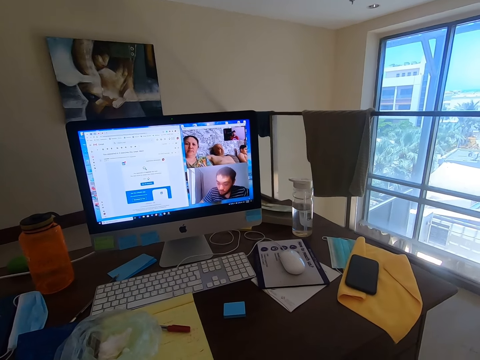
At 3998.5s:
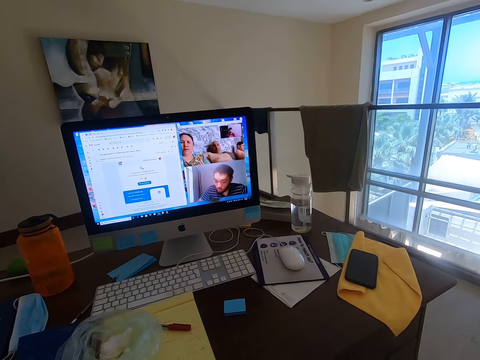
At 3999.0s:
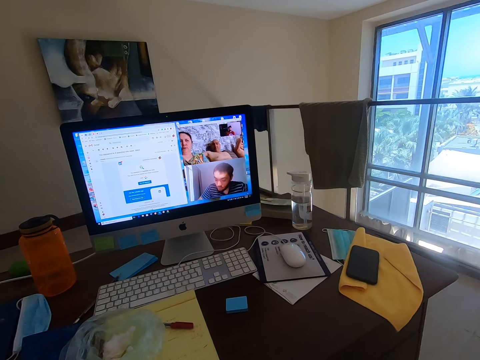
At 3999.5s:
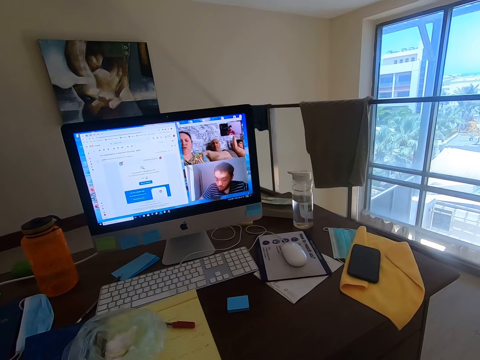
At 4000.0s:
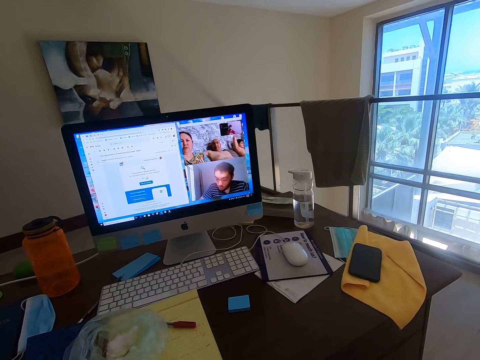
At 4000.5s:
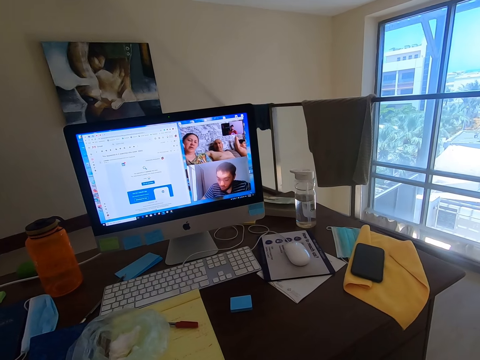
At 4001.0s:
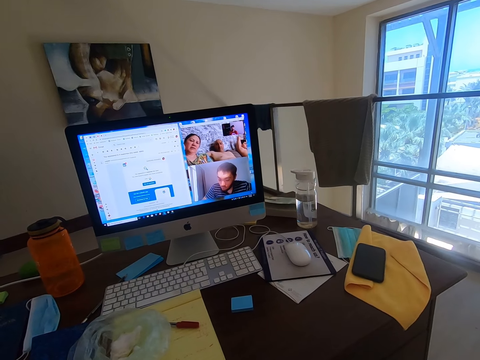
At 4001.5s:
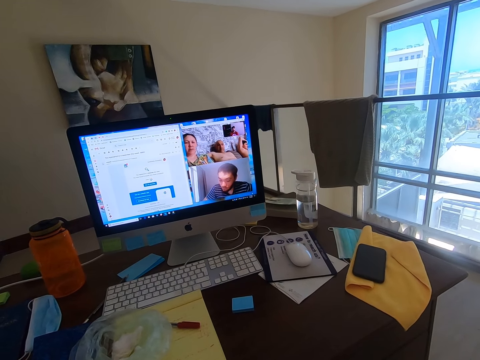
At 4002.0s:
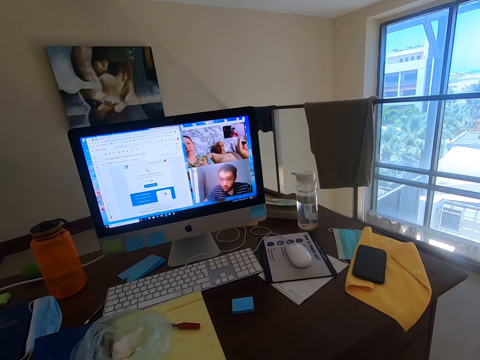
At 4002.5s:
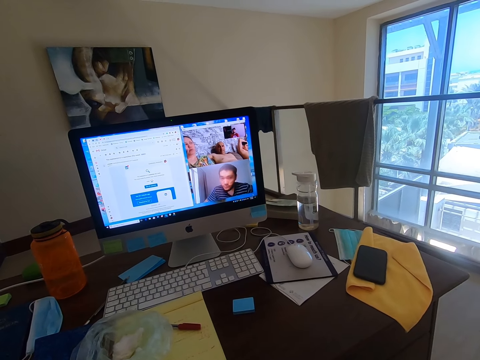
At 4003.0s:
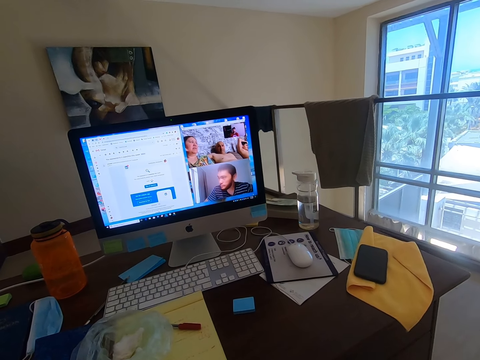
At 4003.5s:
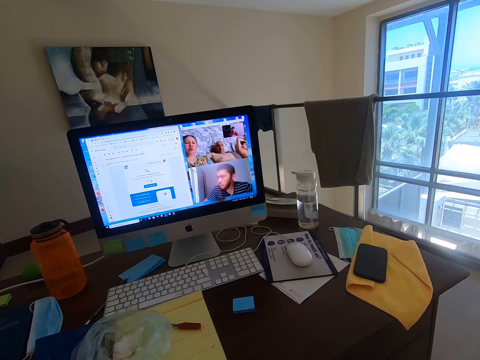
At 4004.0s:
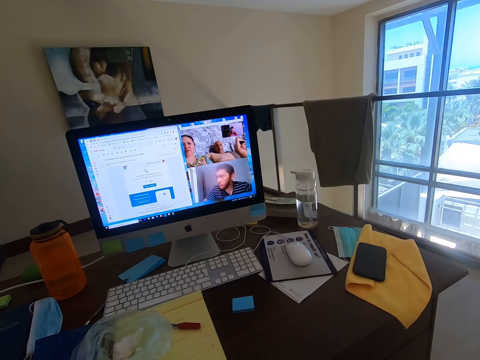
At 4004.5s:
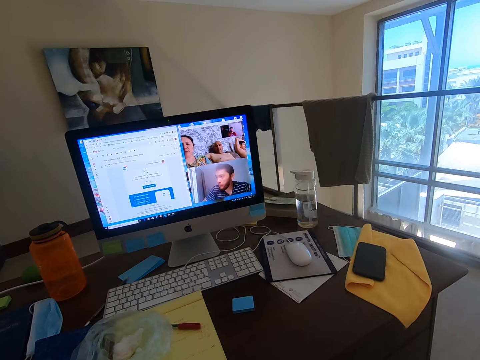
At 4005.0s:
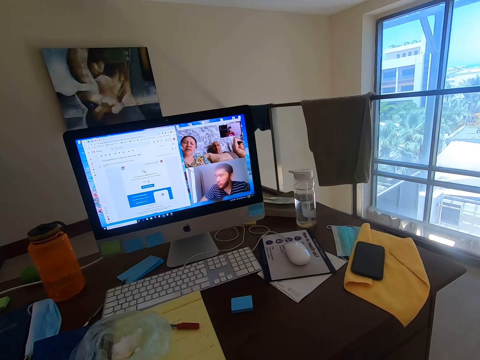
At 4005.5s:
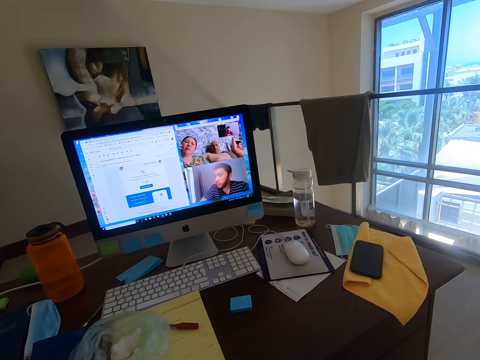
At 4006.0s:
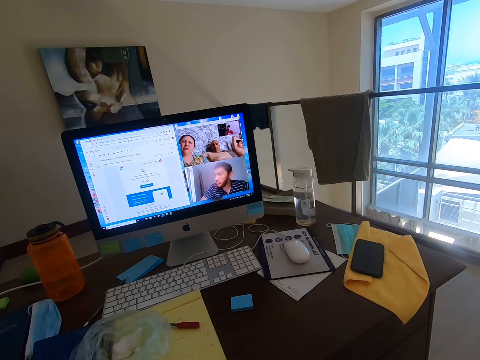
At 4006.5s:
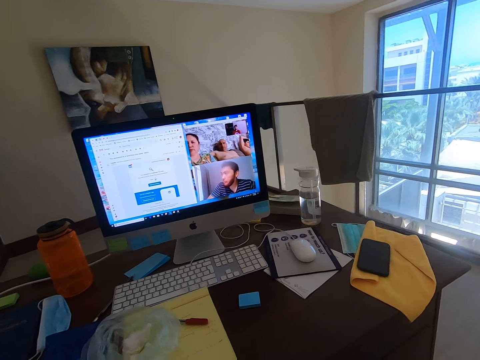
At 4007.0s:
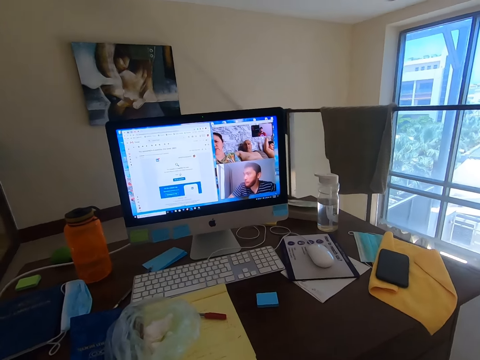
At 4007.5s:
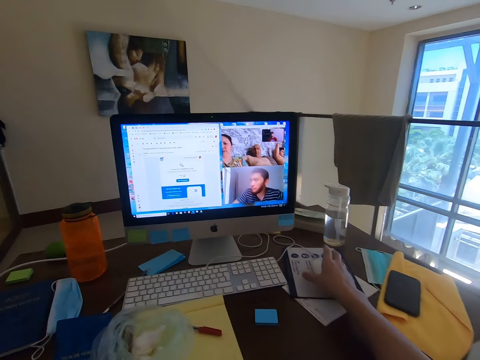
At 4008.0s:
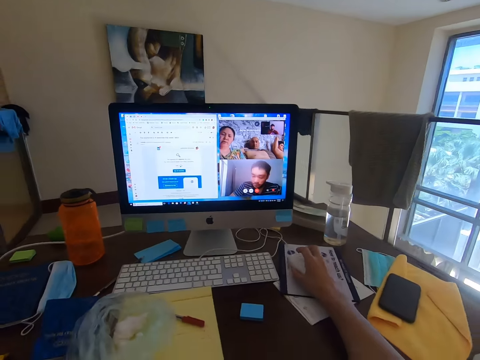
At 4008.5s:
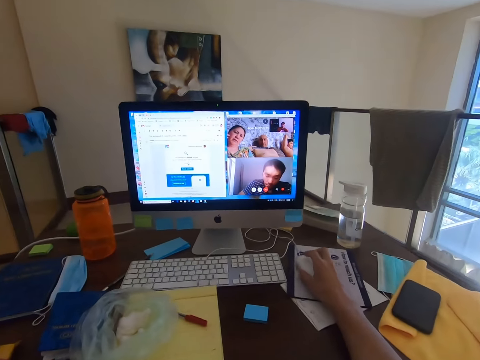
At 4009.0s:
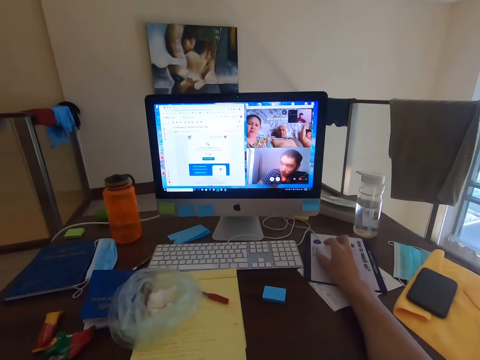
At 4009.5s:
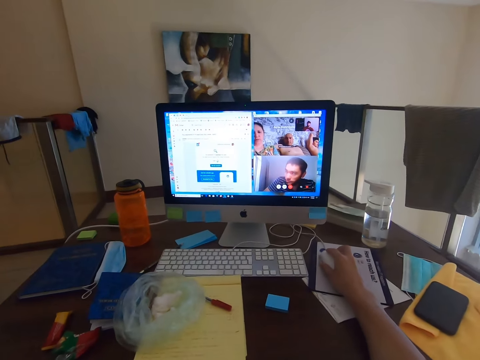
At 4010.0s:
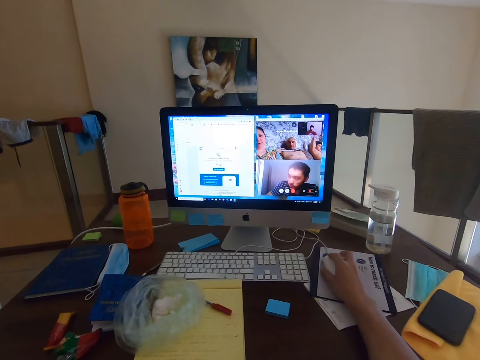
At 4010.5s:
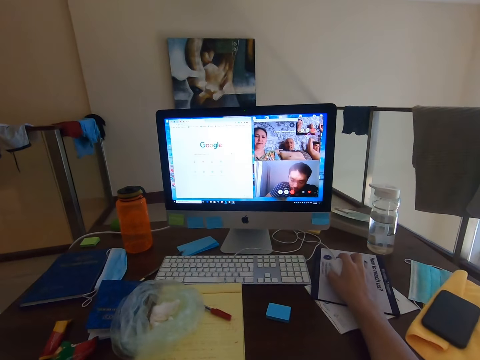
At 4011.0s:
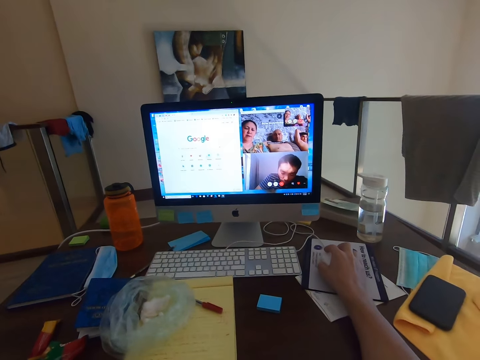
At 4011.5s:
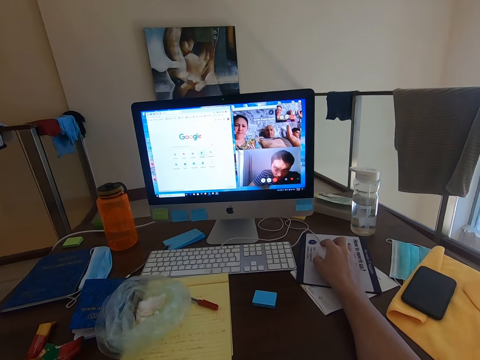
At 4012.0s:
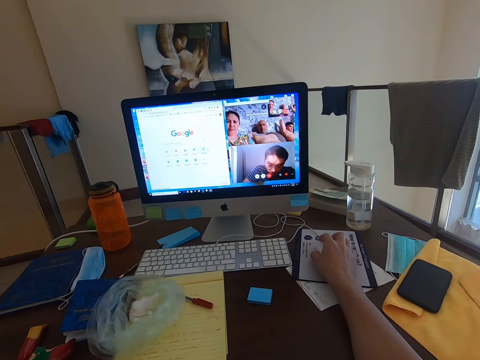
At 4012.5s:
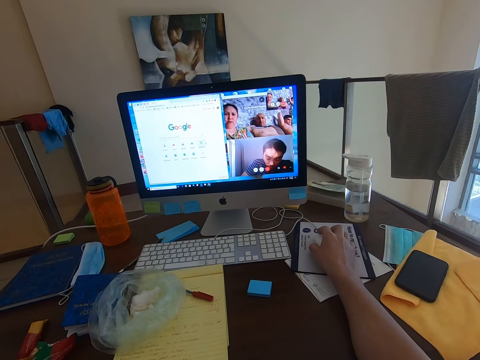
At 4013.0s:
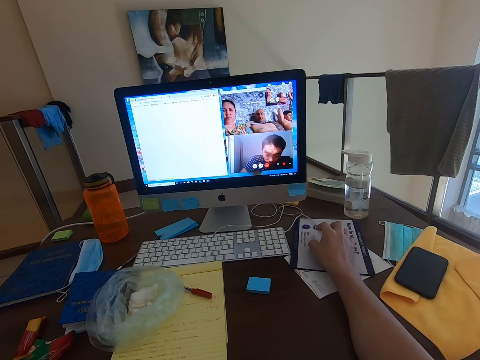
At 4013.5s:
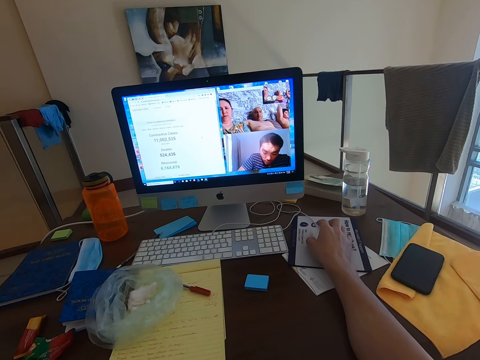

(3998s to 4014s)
The camera wearer operates a computer. They hold the mouse.

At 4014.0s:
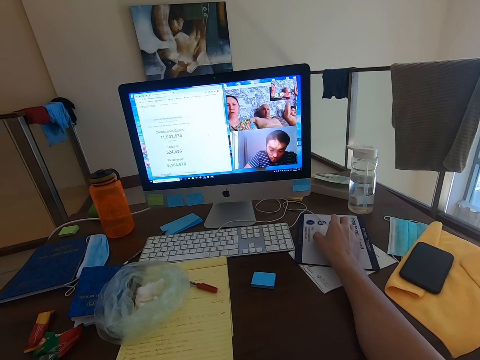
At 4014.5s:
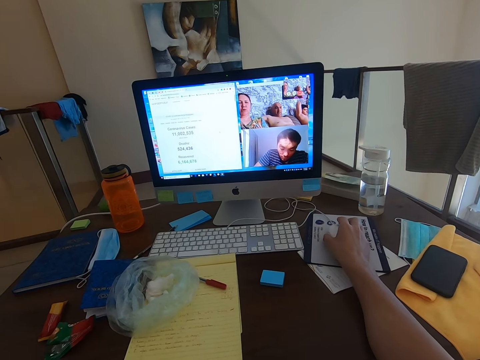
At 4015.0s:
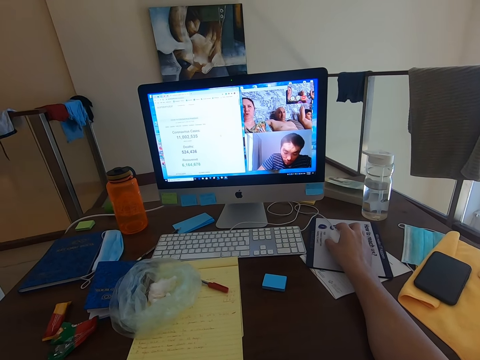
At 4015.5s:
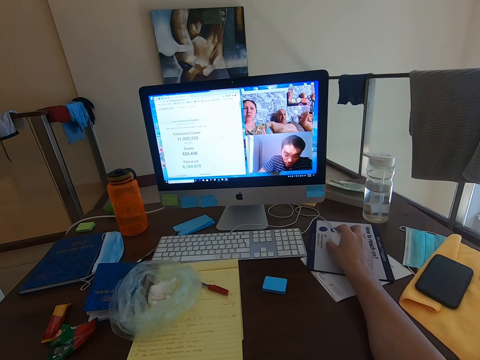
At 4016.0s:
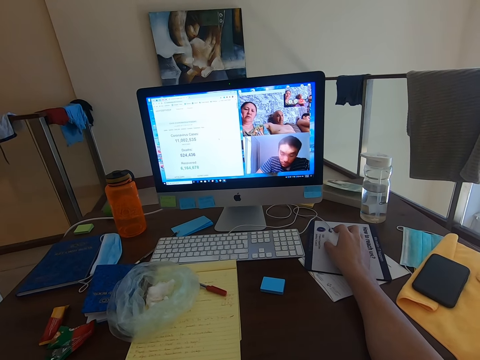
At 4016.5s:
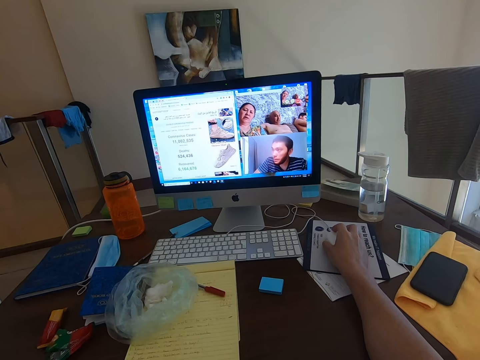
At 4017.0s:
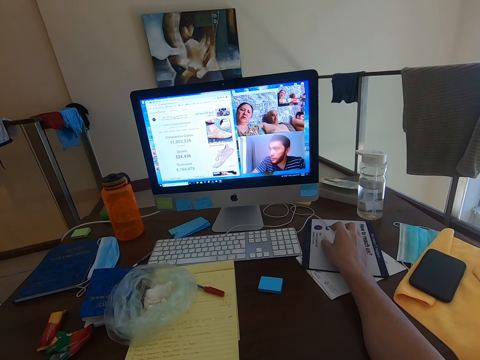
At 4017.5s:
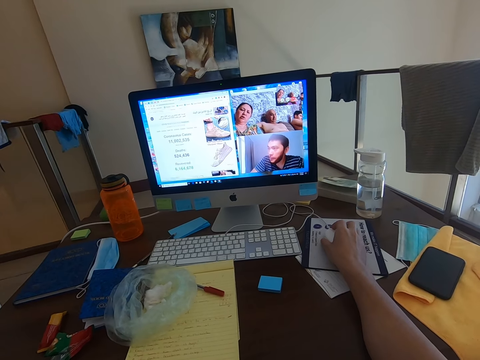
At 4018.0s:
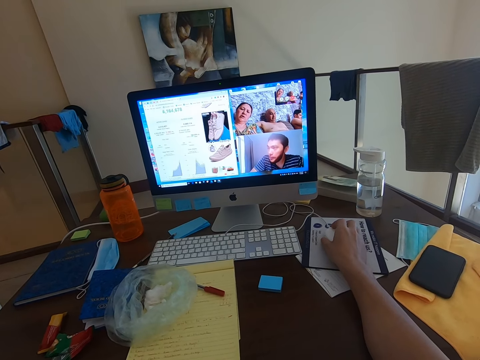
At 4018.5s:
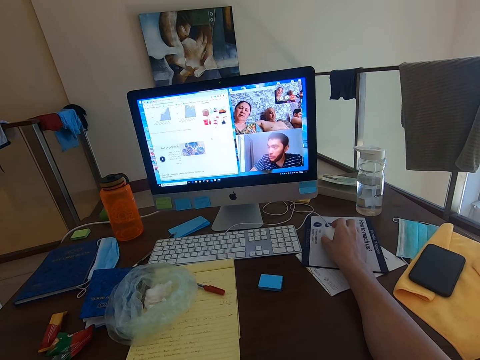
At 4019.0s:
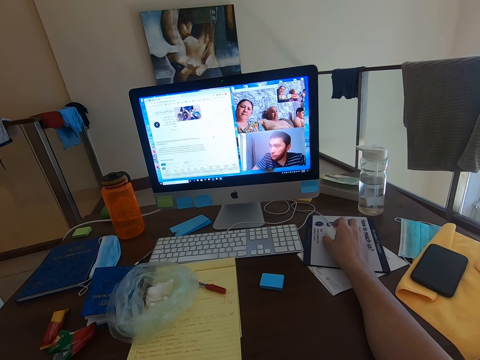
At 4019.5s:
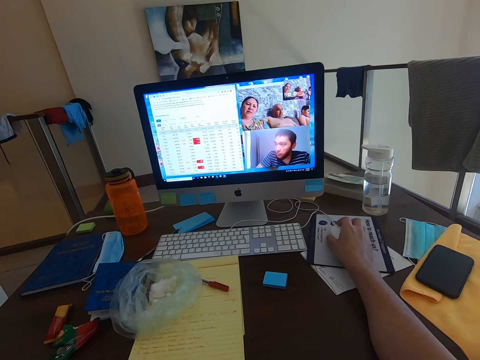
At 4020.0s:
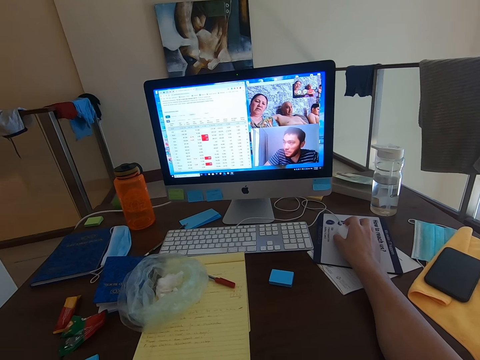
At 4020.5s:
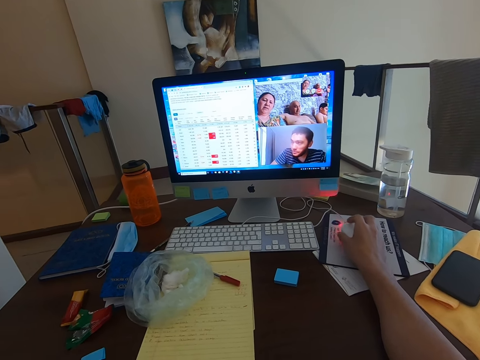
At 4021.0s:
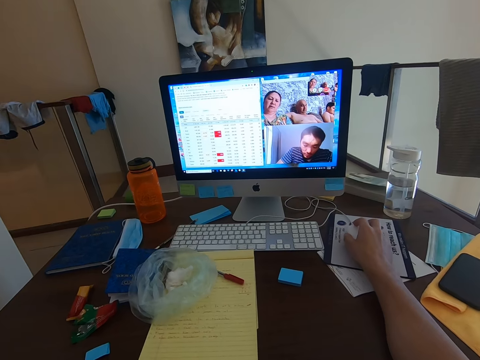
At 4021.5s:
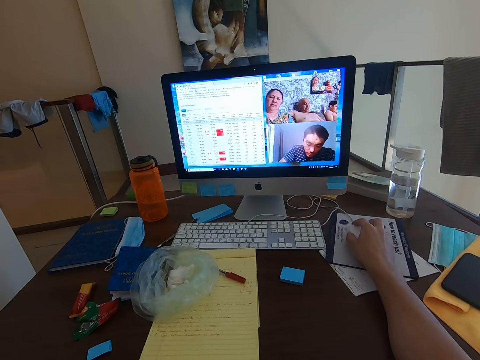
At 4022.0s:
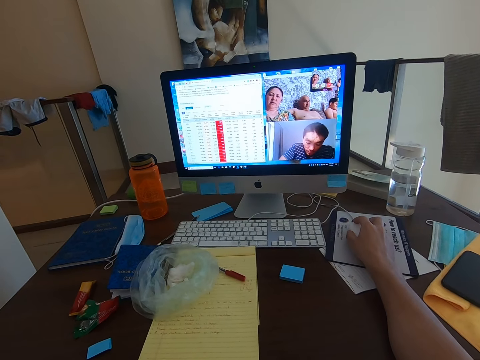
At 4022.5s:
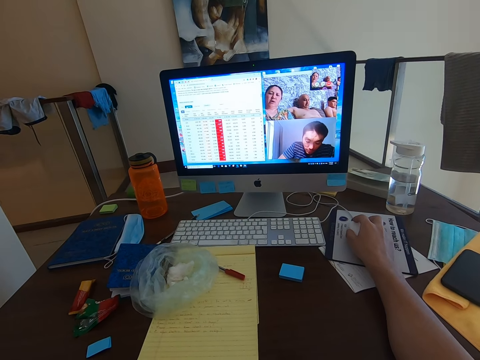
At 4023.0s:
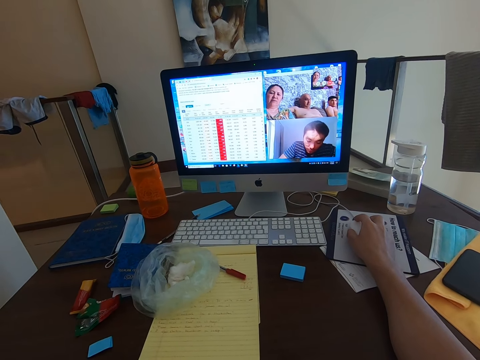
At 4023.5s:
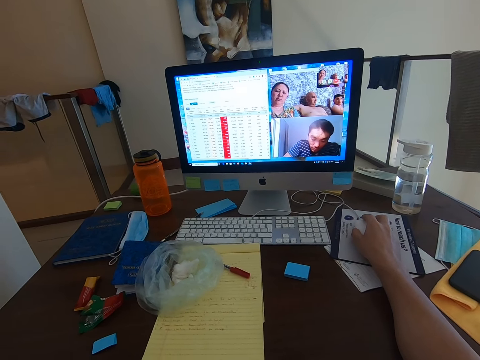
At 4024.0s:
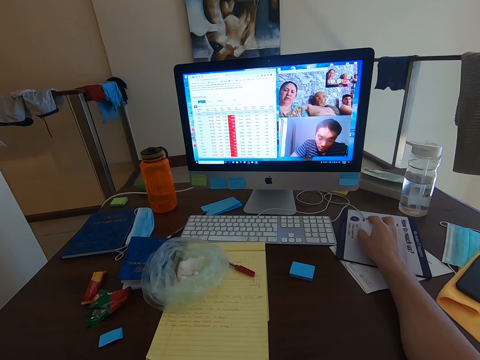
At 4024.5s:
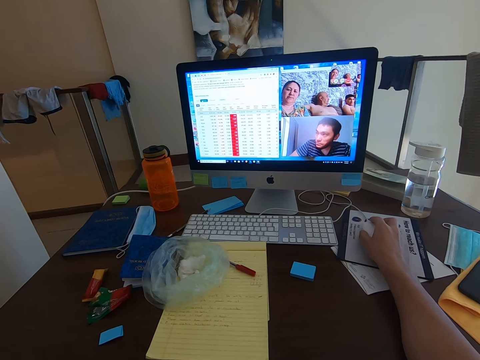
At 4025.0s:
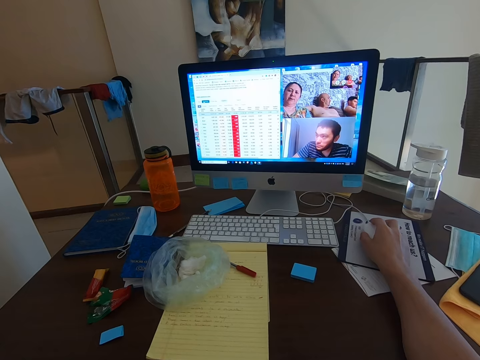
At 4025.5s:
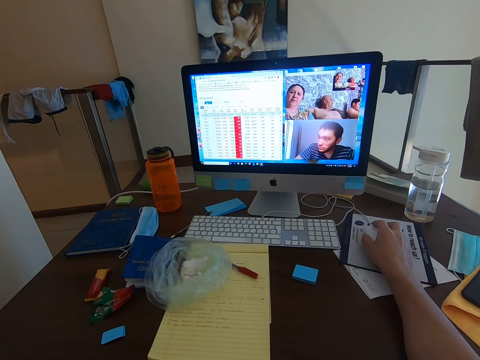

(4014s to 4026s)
The camera wearer operates on the computer.
